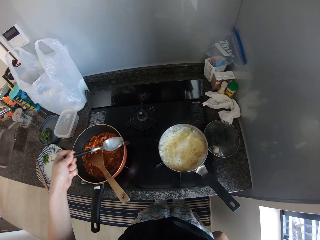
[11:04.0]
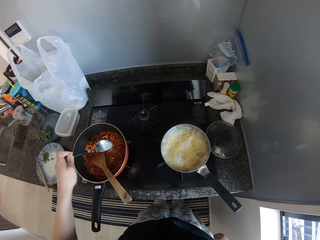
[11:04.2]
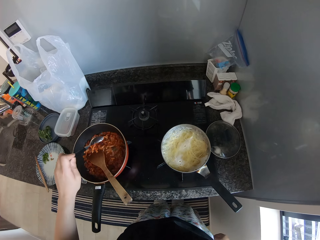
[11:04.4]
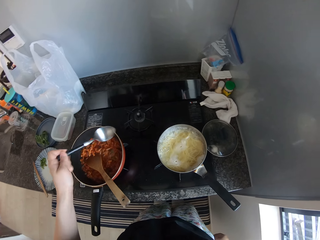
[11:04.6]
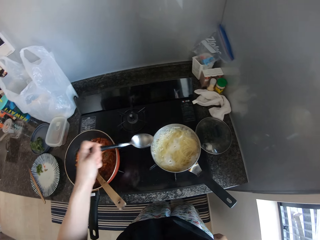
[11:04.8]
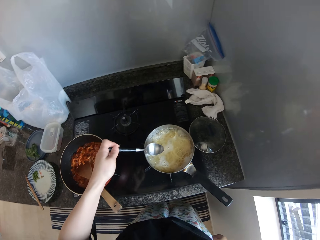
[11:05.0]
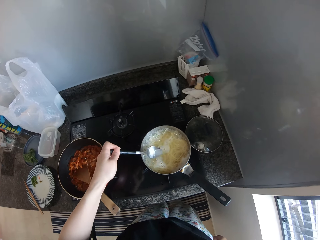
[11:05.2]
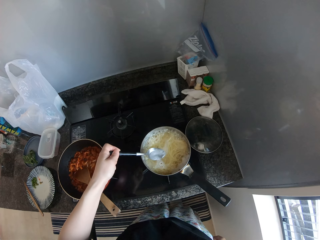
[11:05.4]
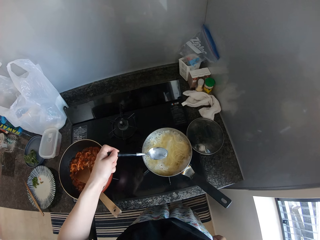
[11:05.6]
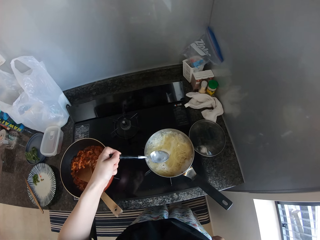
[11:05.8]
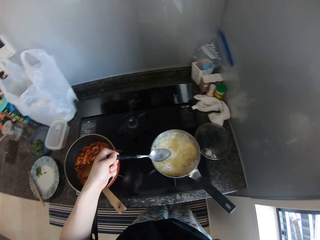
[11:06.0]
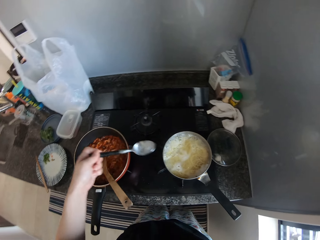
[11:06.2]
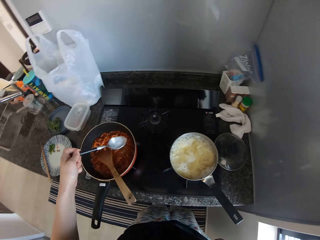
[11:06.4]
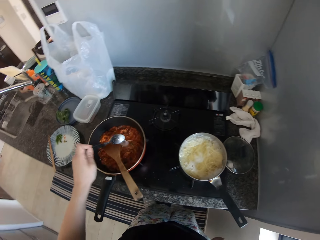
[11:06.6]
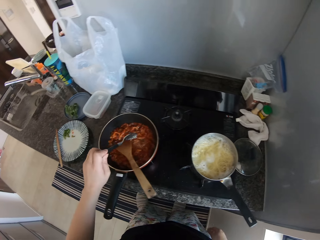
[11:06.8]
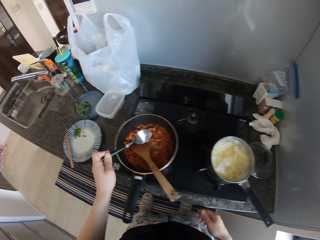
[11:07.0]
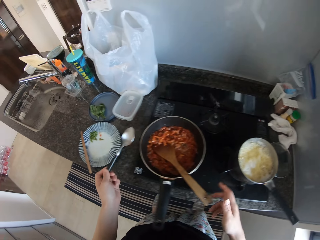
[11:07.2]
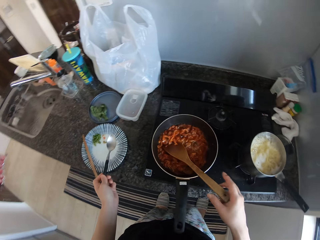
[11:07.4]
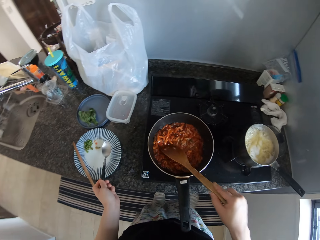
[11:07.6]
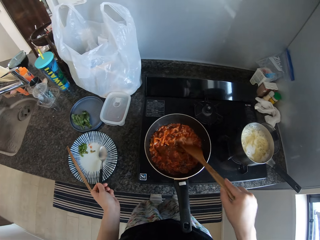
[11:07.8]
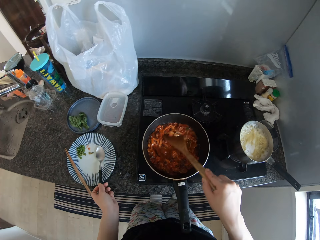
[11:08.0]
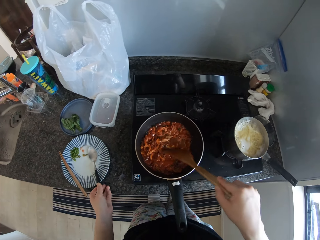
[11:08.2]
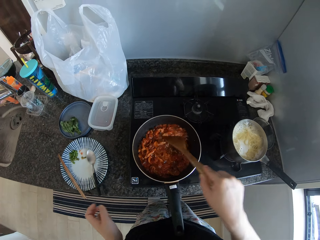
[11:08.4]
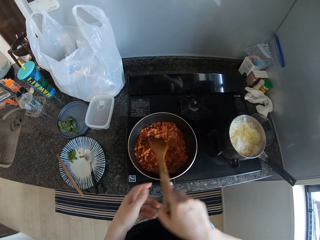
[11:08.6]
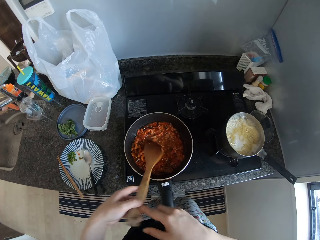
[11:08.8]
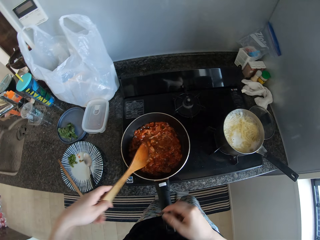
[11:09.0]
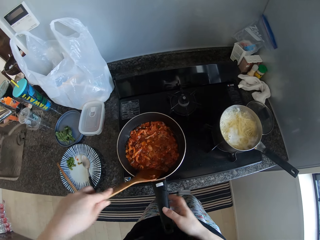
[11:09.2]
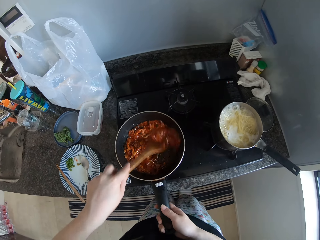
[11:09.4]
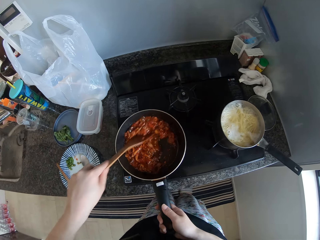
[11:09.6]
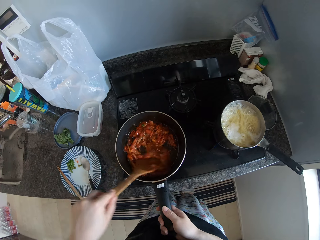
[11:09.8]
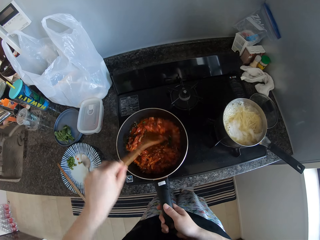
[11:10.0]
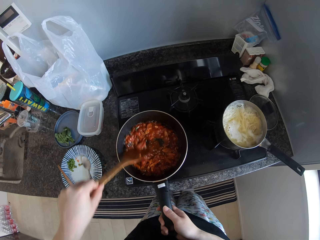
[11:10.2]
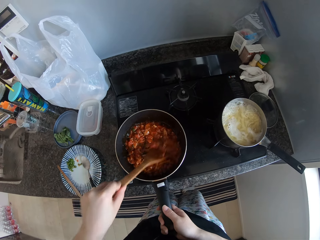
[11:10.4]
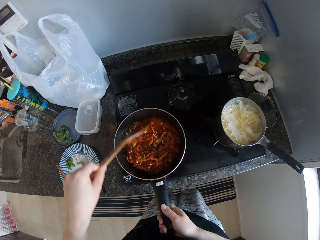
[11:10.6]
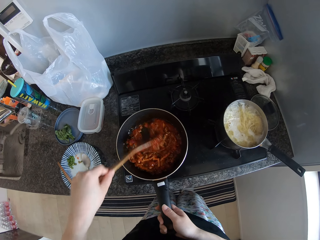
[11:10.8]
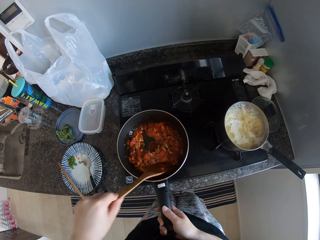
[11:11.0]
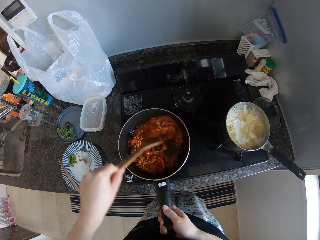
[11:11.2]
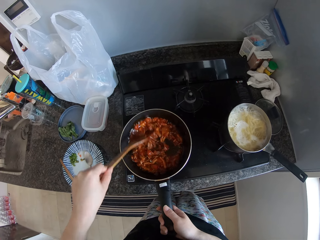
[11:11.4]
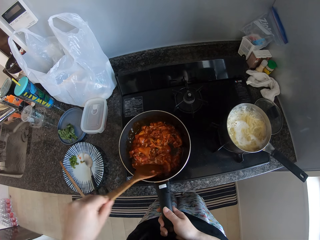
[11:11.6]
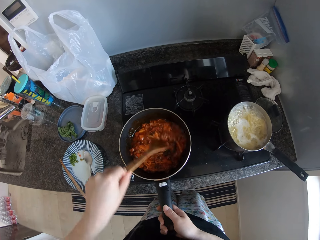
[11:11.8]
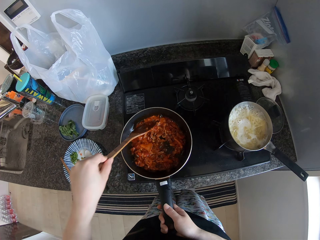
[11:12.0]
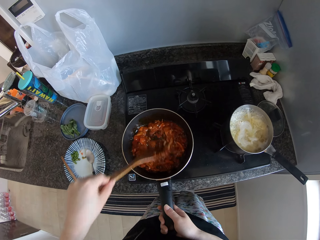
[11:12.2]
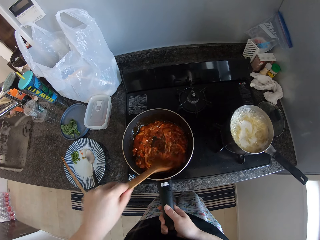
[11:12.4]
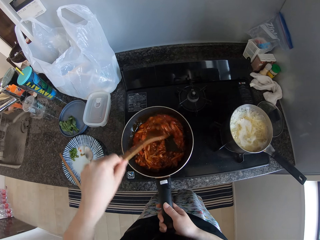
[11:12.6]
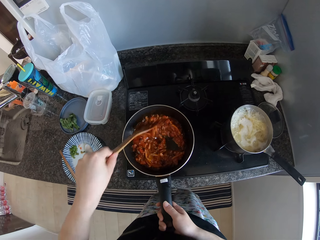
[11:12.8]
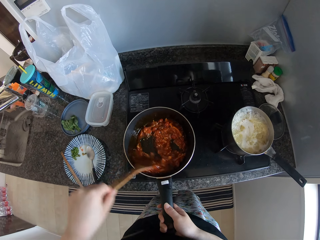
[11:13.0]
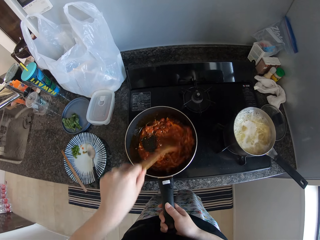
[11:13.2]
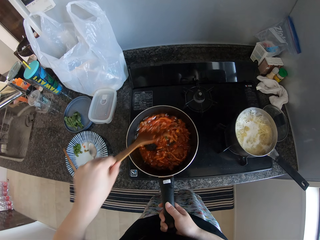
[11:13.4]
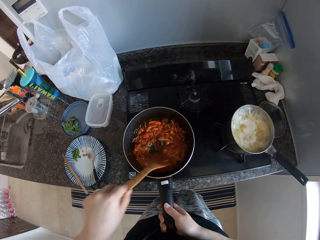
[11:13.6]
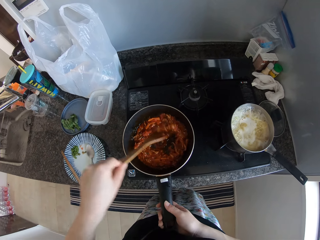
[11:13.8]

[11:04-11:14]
The camera wearer adds the water in the spoon to the food in the frying pan. She scoops water from the food in the pot with the spoon in her left hand. She adds the water in the spoon to the food in the frying pan. She stir fries the food in the frying pan with the wooden spoon in her right hand. She places the spoon in her left hand on the dinnerware on the table. She passes the spoon in the frying pan from her right hand to her left hand. She holds the handle of the frying pan with her right hand. She stir fries the food in the frying pan with the spoon in her left hand.

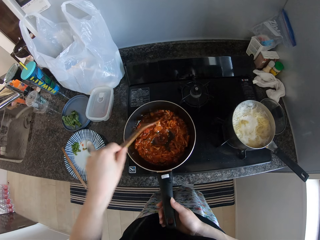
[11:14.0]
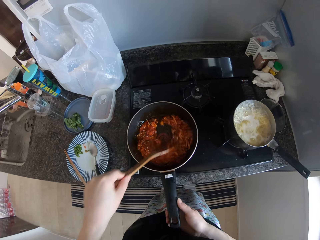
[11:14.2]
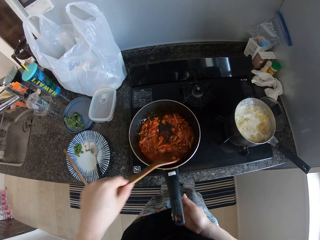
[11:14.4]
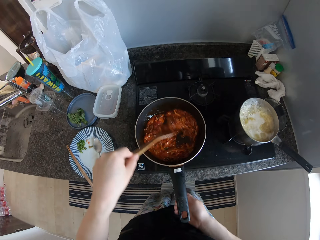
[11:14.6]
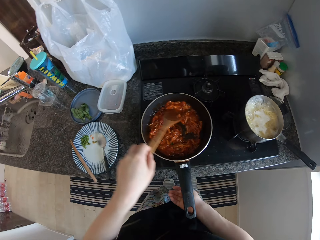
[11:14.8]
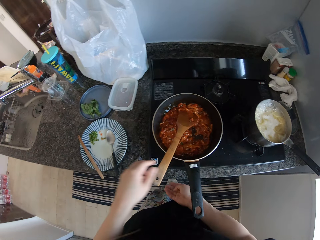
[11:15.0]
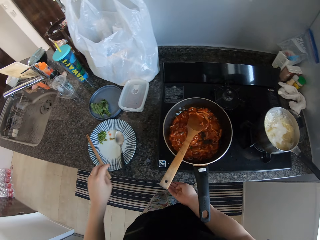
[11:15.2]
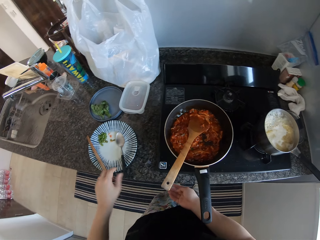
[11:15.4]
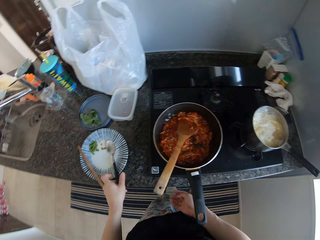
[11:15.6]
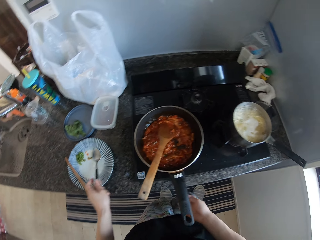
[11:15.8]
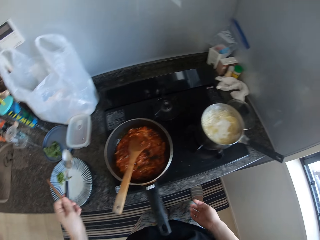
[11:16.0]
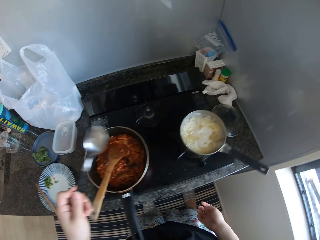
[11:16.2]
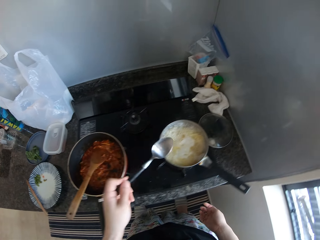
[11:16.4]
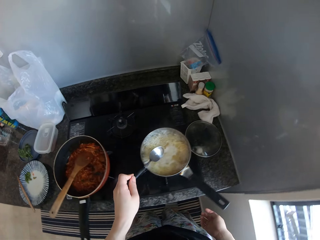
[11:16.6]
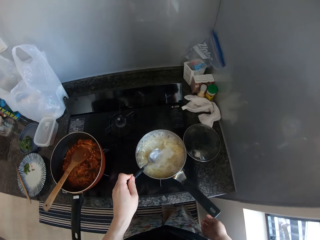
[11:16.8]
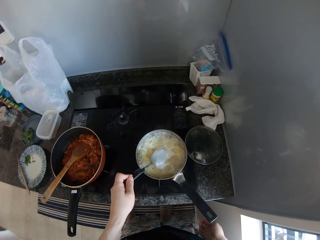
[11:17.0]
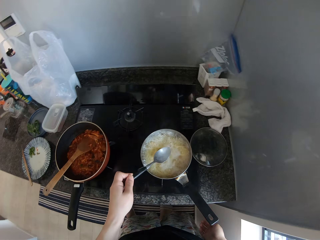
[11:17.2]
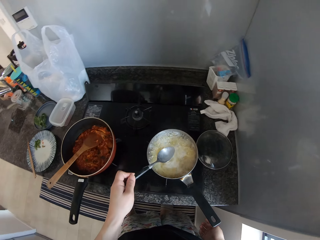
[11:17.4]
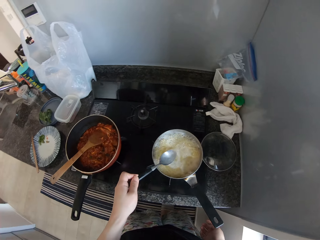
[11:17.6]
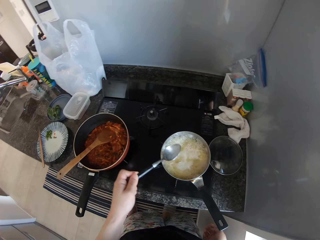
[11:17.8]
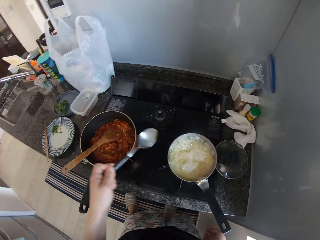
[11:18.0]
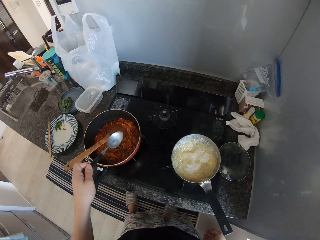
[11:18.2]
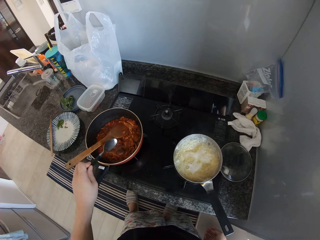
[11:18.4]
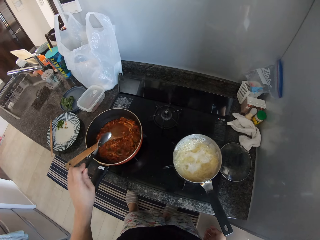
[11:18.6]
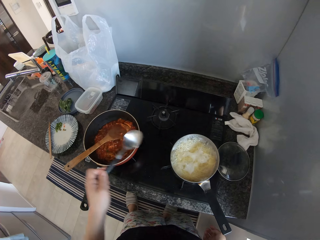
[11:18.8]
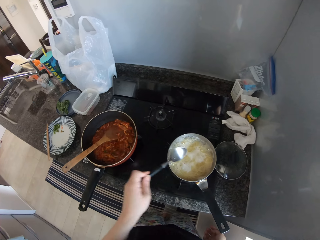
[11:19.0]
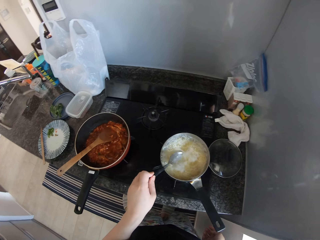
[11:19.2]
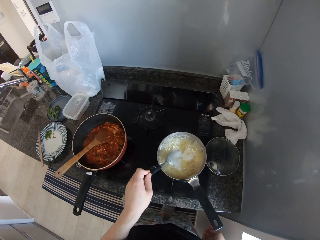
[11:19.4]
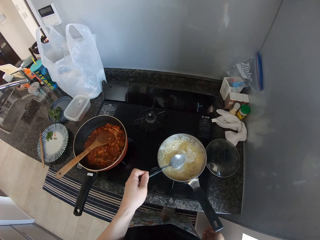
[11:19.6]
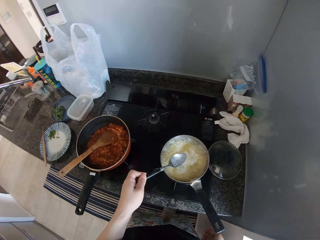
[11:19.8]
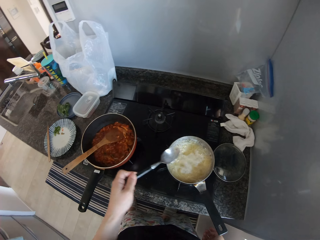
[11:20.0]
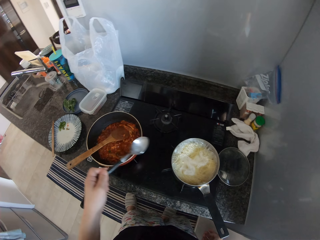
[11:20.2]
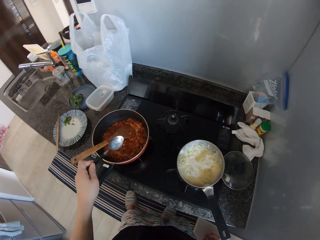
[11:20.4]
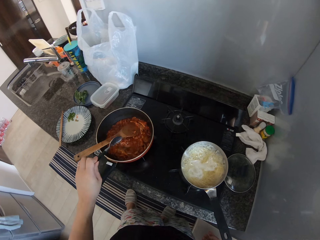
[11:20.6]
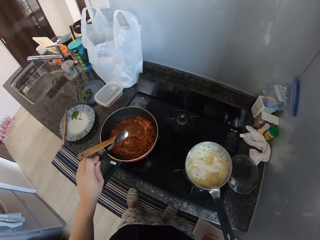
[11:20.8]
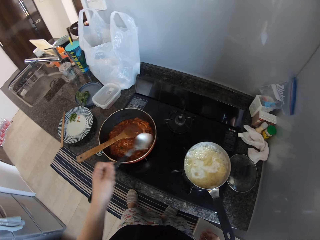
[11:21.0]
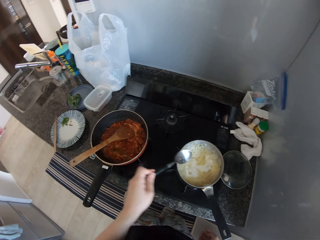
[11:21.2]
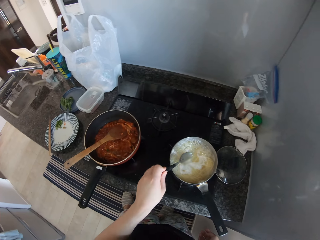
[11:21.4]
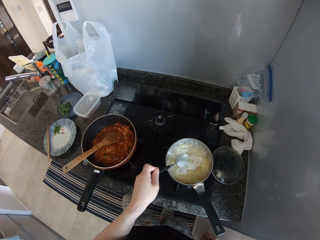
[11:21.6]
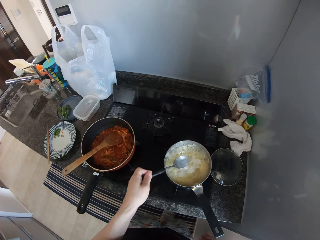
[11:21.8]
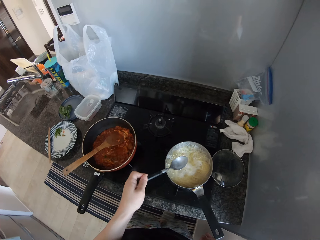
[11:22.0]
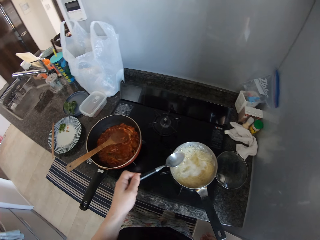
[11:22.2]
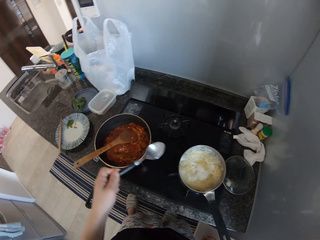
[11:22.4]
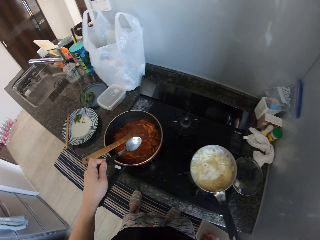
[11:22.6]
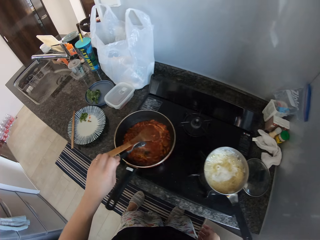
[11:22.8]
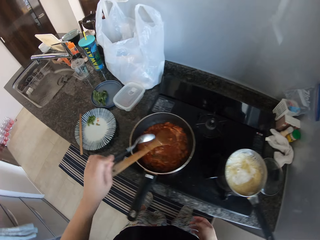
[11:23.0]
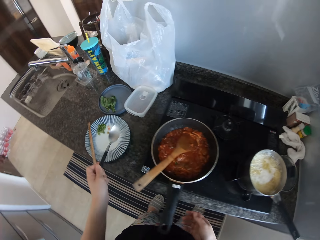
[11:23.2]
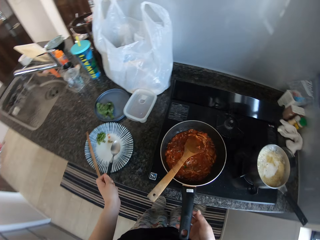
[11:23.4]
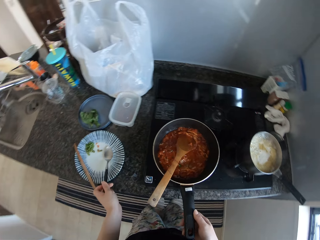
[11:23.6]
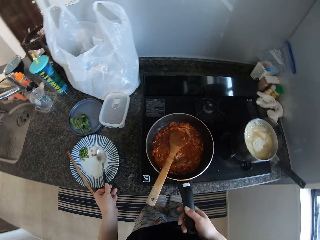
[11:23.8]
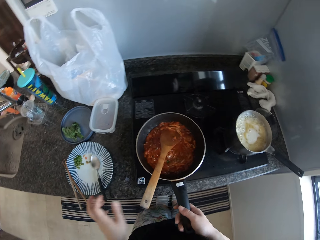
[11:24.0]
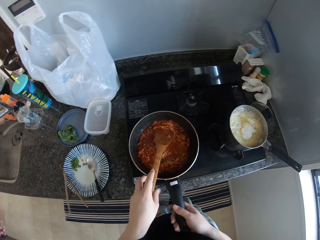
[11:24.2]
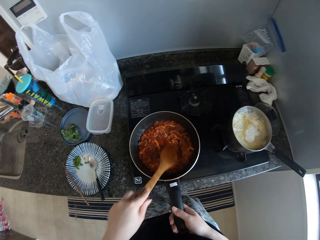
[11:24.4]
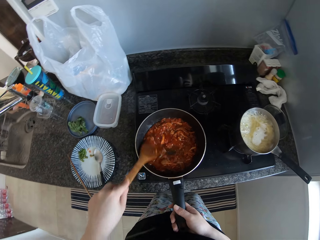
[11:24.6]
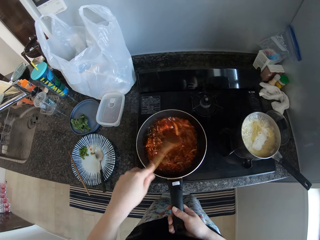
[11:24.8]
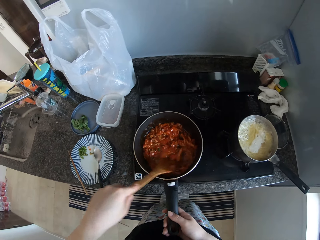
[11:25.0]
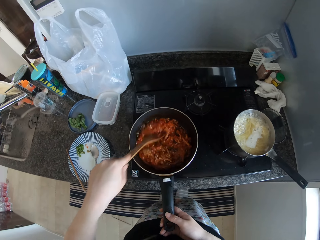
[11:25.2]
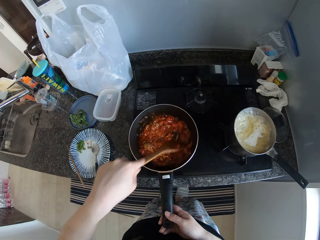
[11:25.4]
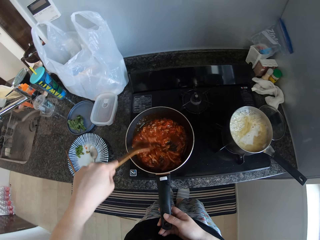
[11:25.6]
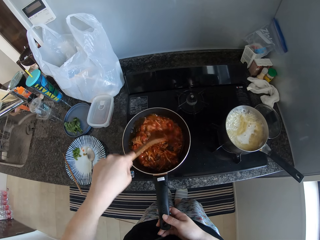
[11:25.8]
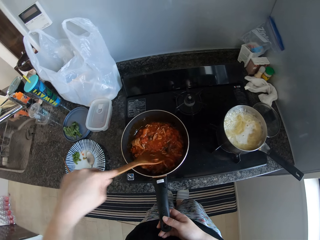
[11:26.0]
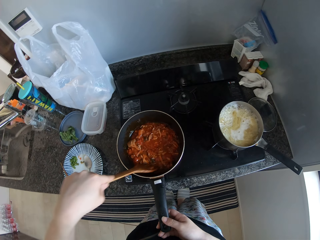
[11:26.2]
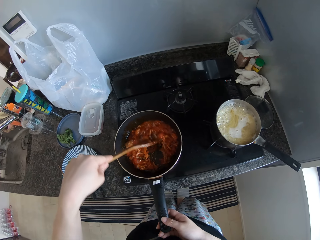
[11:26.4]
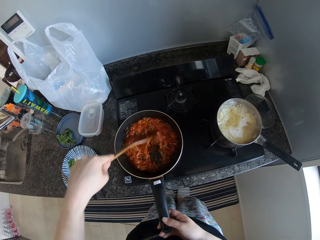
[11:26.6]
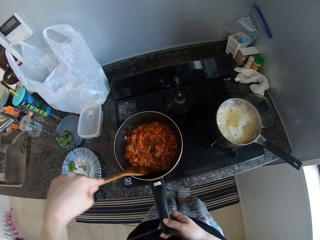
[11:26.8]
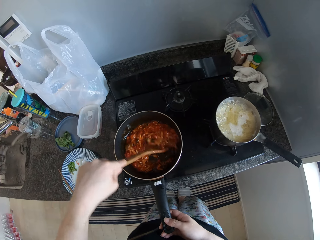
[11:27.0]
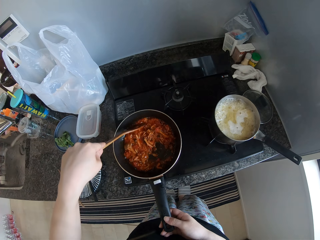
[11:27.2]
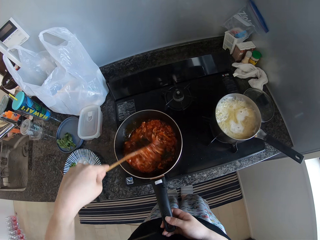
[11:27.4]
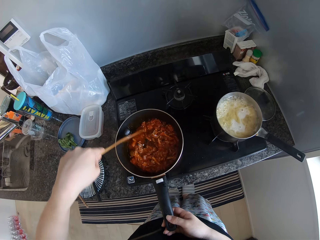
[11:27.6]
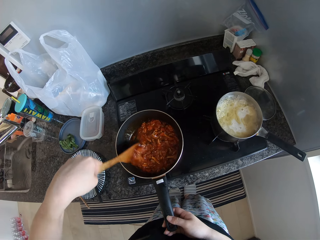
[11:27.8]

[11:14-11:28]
The camera wearer picks up the spoon from the dinnerware on the table with her left hand. She scoops water from the food in the pot with the spoon in her left hand. She adds the water in the spoon to the food in the frying pan. She scoops water from the food in the pot with the spoon in her left hand. She adds the water in the spoon to the food in the frying pan. She scoops water from the food in the pot with the spoon in her left hand. She adds the water in the spoon to the food in the frying pan. She places the spoon in her left hand on the dinnerware on the table. She holds the handle of the frying pan with her right hand. She stir fries the food in the frying pan with the spoon in her left hand.
